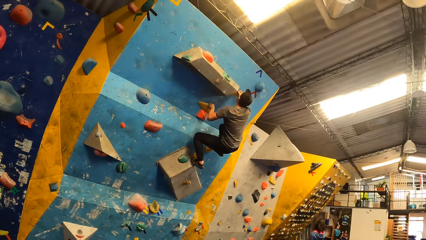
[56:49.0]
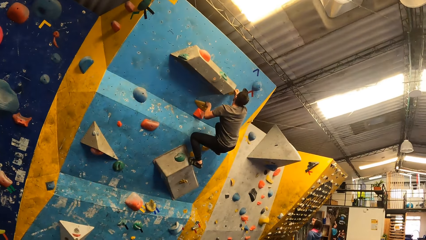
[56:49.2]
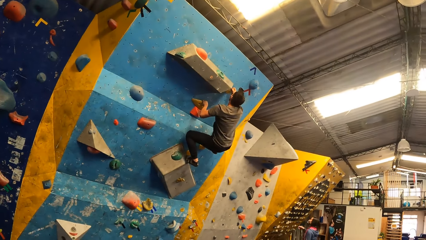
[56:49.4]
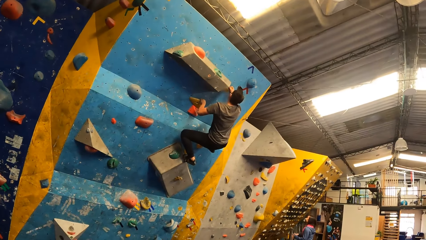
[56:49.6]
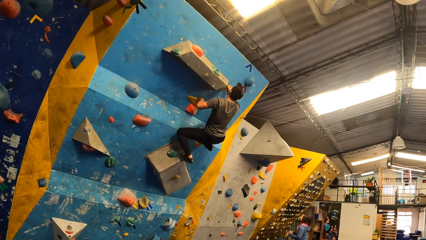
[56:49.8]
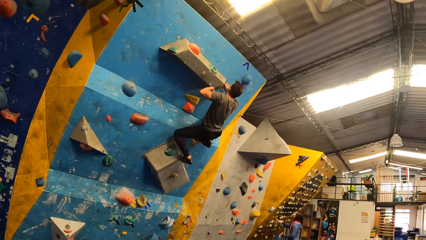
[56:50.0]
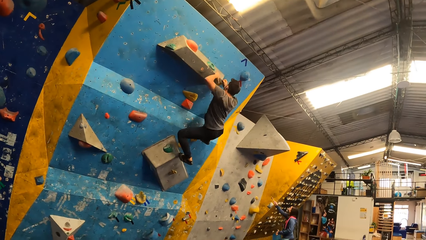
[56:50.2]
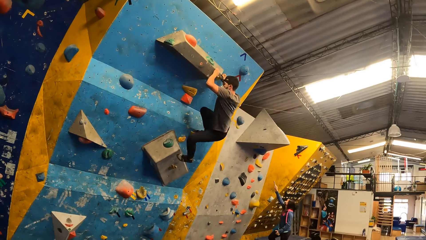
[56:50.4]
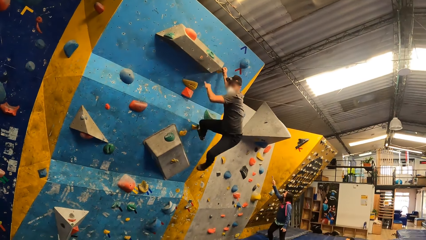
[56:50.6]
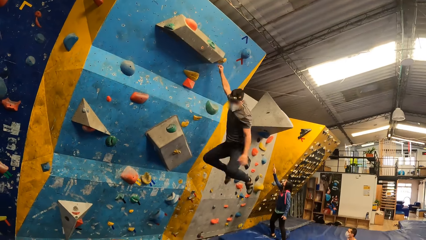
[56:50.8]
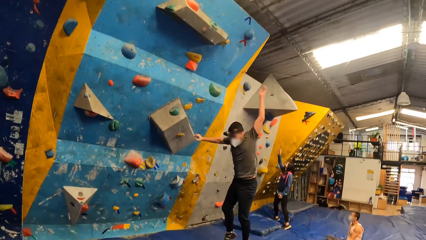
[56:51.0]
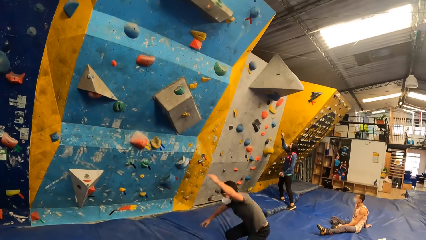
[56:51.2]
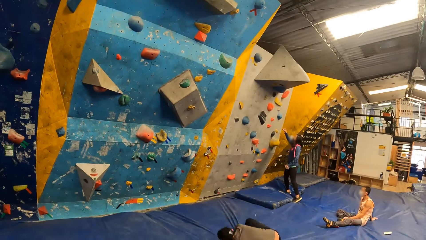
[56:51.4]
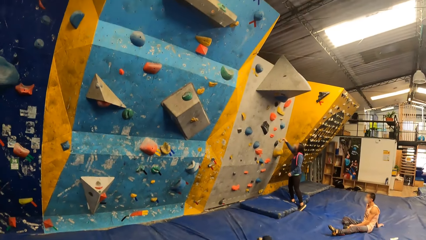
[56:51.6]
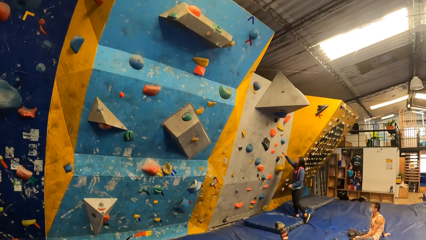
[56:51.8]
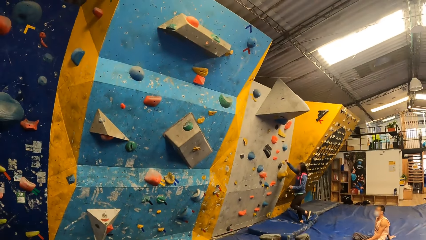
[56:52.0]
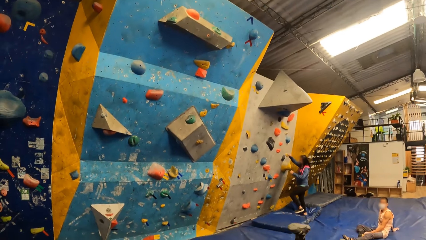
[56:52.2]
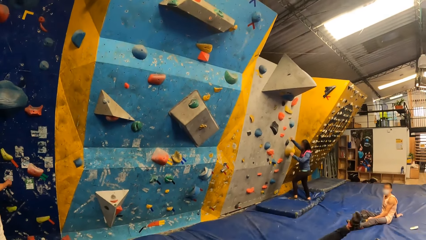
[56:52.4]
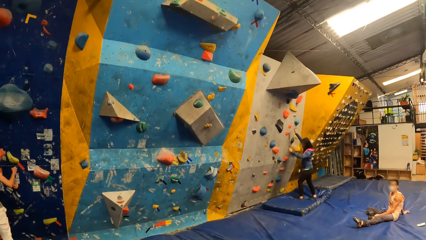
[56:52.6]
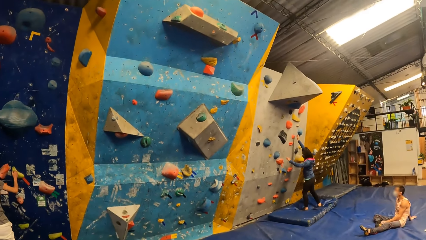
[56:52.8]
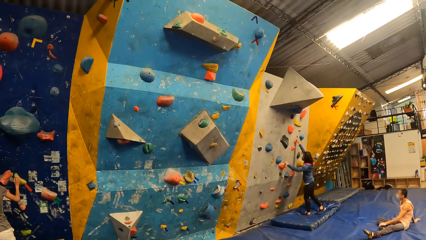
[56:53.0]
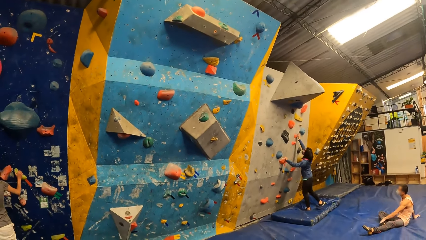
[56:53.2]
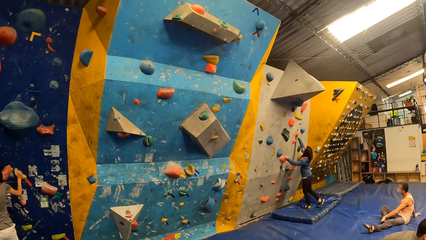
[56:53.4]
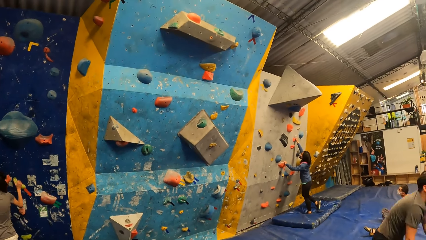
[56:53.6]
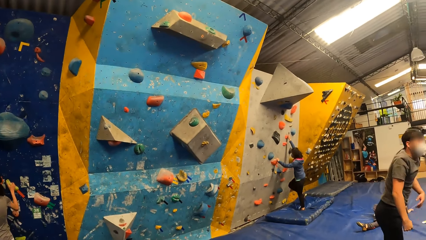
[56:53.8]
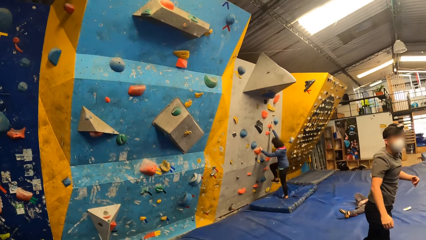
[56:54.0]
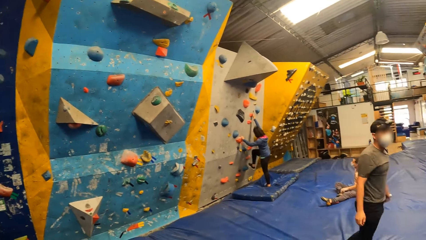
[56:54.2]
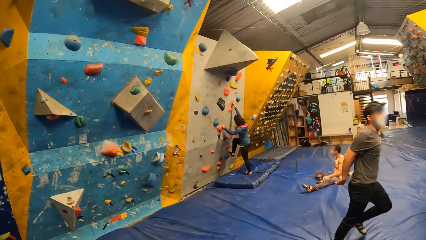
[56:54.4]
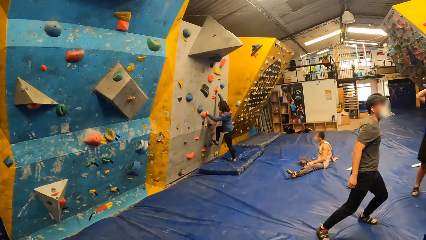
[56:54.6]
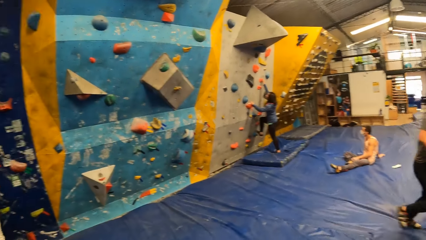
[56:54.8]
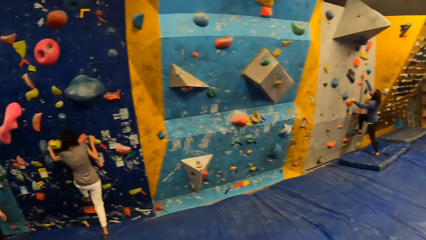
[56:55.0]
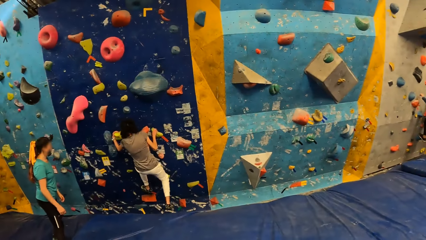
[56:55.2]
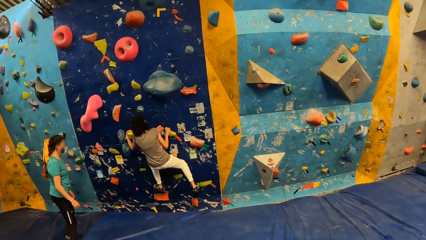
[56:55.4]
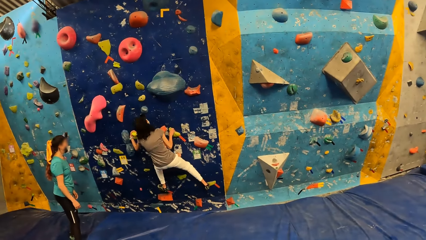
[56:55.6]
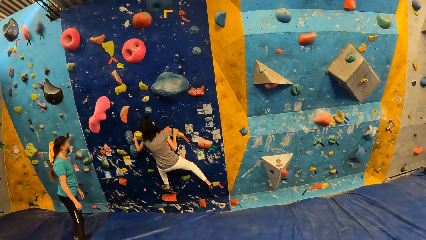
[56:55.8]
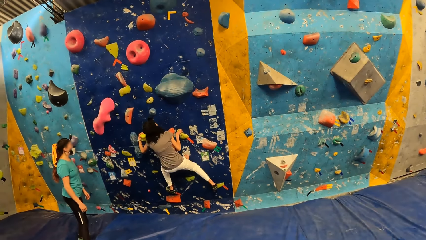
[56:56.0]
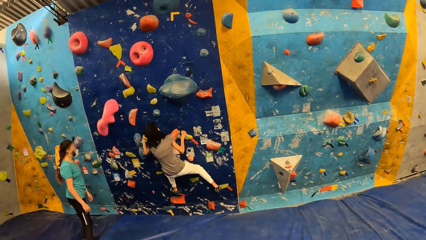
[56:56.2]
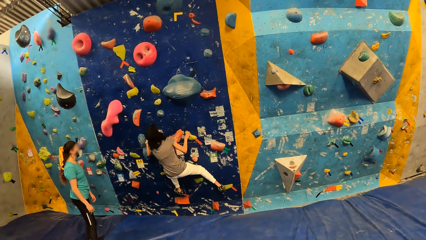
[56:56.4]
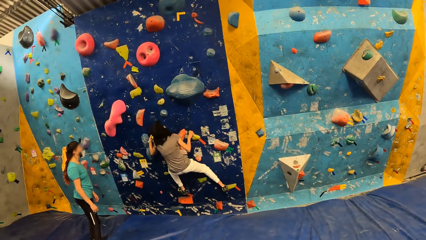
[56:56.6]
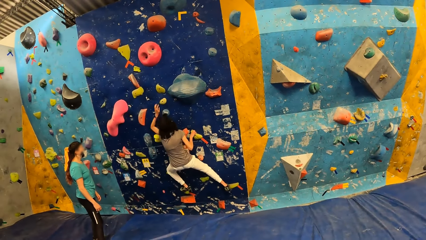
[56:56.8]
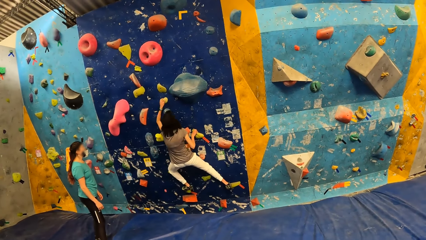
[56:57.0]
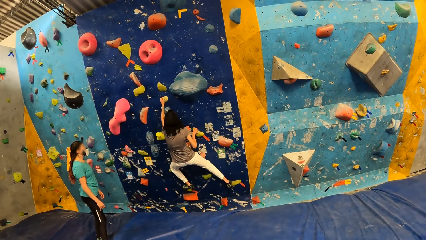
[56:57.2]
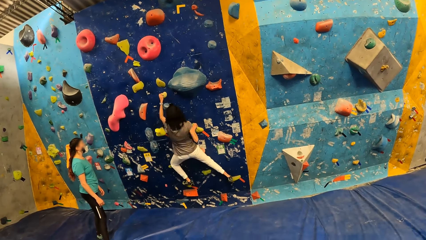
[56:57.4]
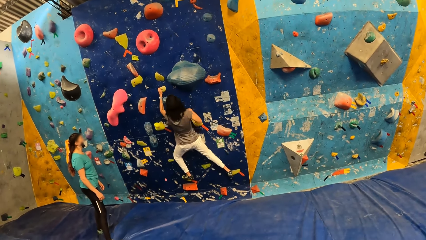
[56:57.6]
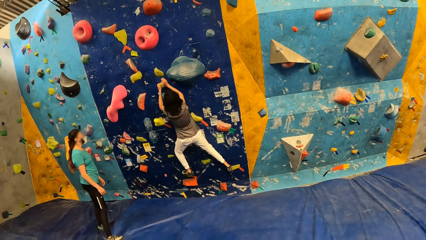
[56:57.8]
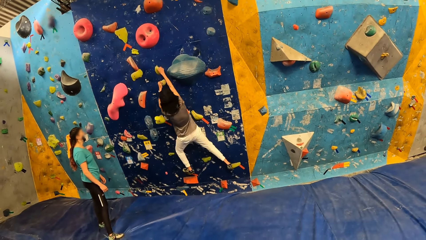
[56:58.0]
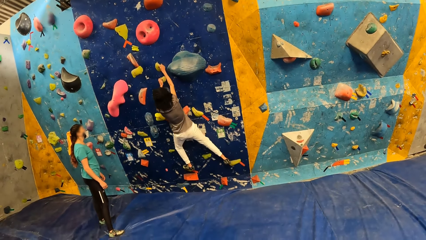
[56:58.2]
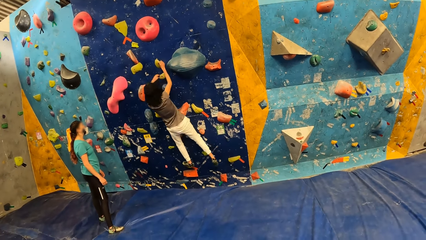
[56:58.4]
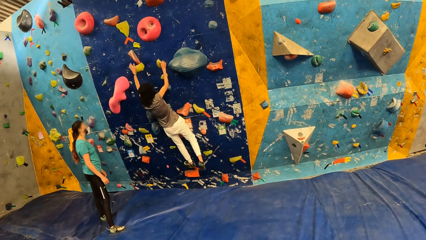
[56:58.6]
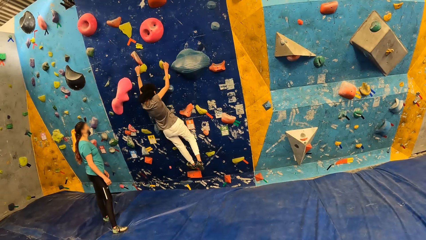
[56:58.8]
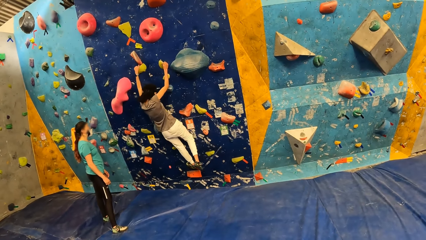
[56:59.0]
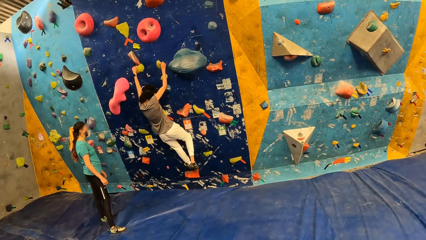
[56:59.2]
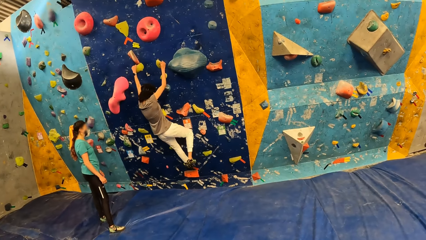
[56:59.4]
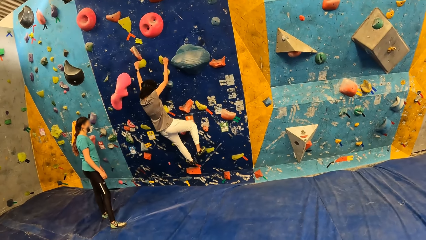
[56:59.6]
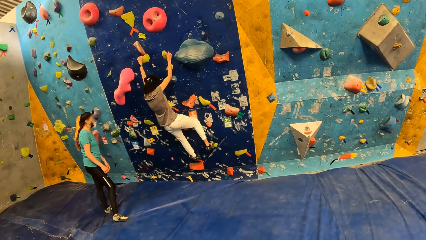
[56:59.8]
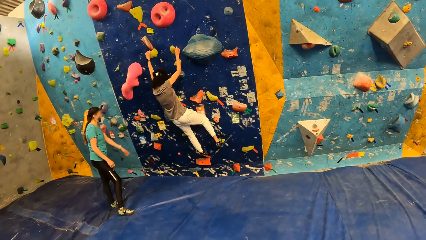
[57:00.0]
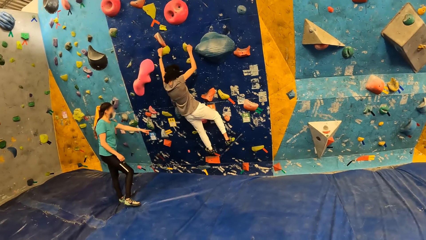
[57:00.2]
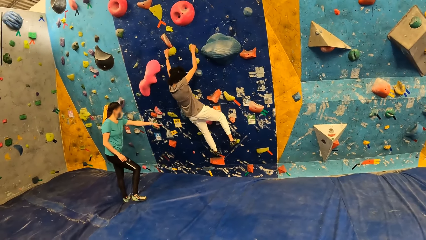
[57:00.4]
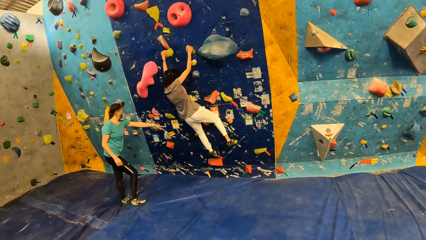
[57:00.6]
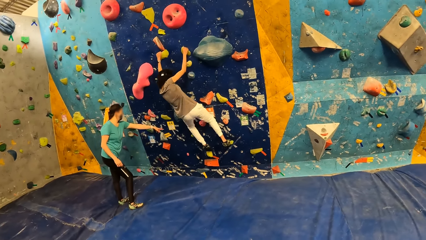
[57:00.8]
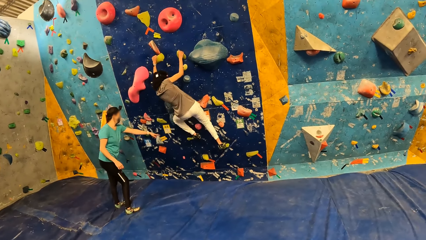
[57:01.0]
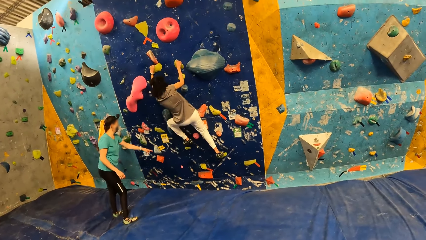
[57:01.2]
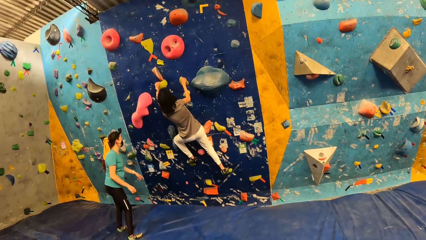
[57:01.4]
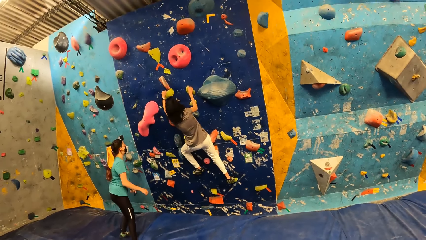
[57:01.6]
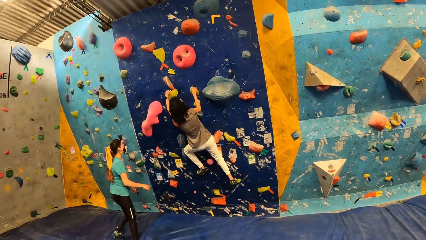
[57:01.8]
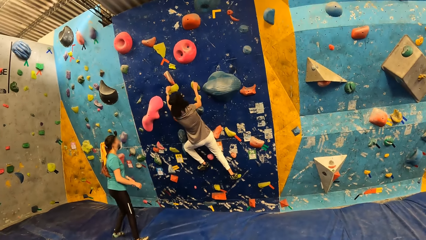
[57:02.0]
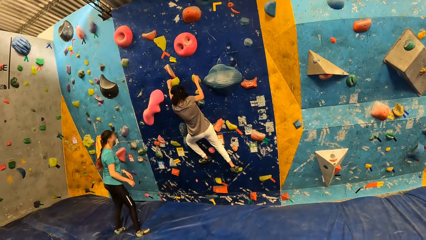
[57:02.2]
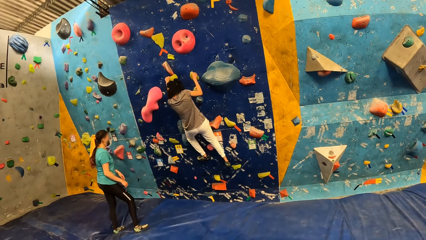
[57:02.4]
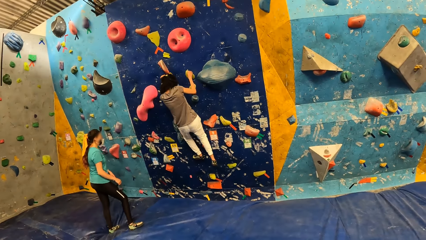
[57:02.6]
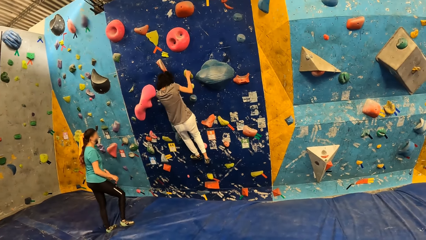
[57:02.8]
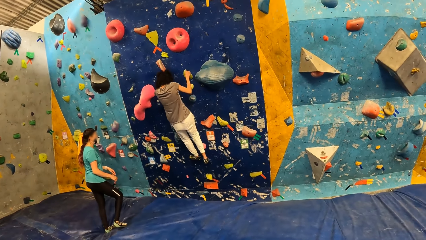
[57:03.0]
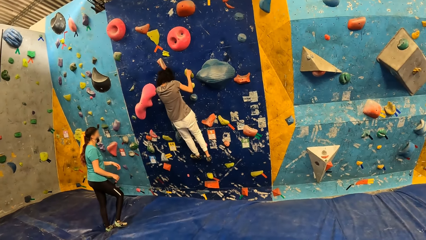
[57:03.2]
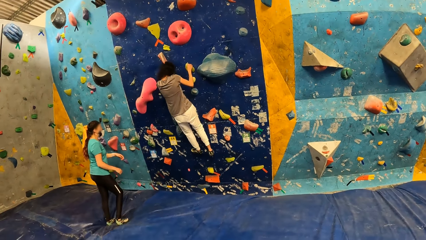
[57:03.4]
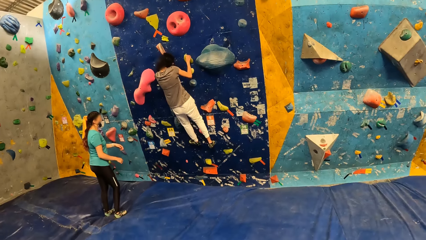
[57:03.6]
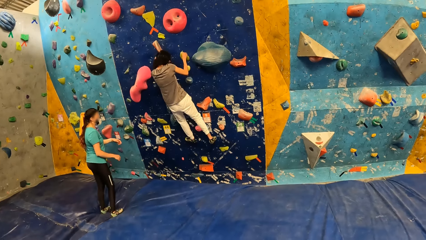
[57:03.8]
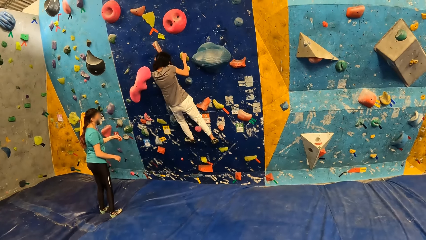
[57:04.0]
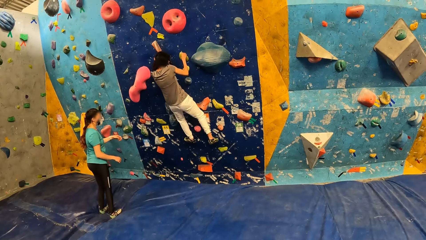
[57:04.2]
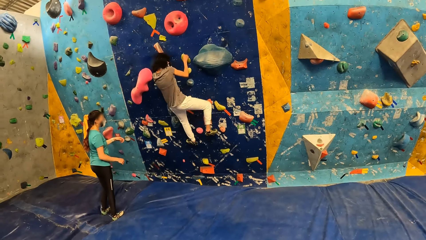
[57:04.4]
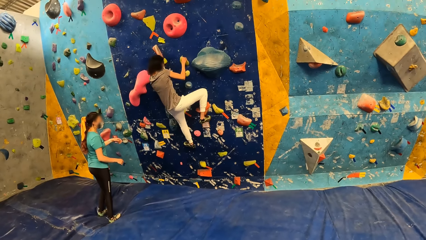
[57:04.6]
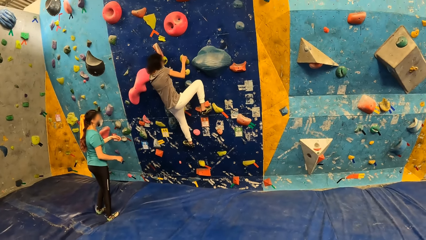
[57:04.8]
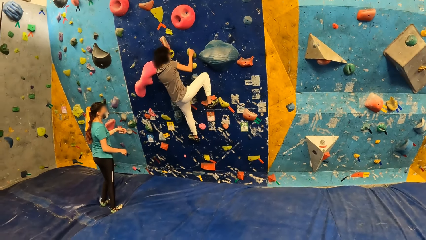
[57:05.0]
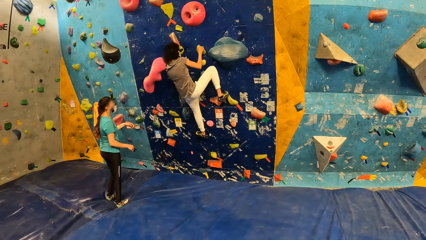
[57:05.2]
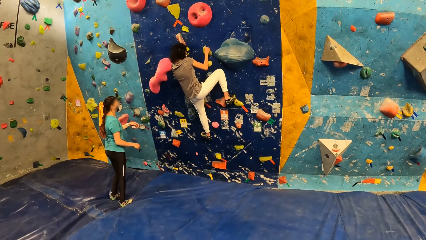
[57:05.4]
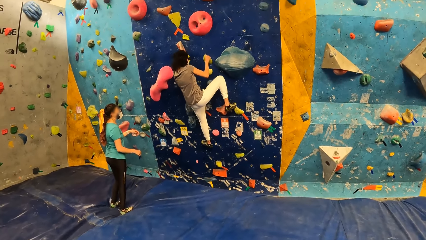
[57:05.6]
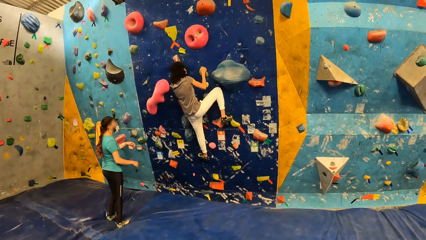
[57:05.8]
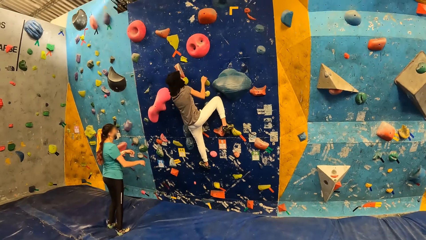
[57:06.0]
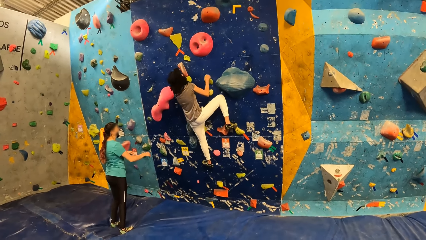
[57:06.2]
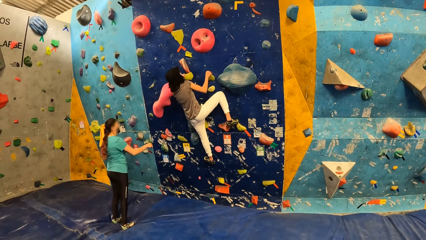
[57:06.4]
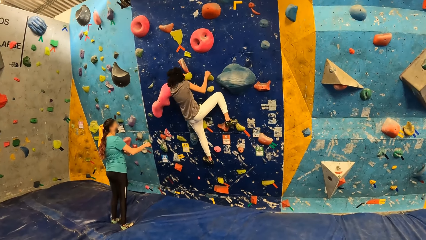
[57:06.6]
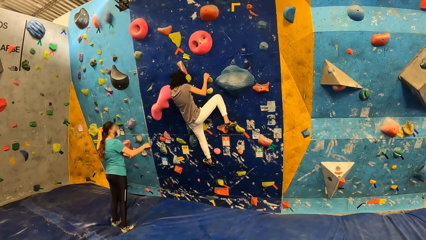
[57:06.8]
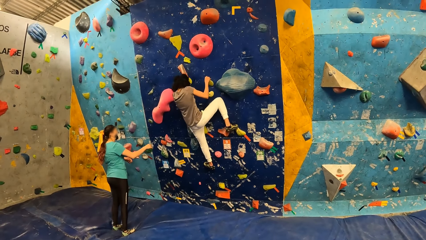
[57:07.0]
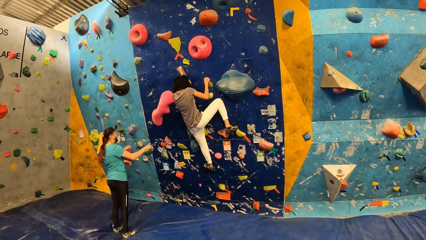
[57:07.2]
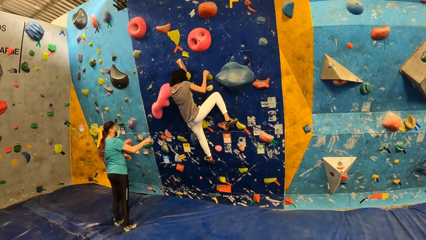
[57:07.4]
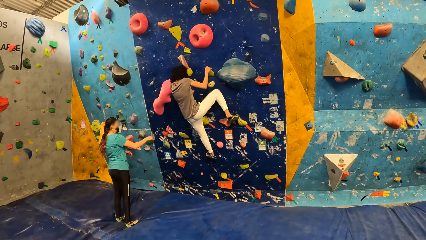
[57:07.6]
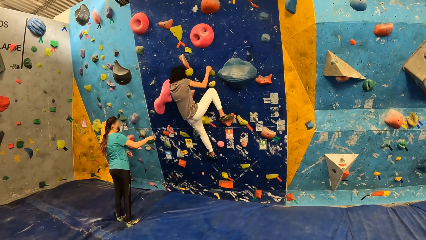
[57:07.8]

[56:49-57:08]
A woman climbs the wall.
